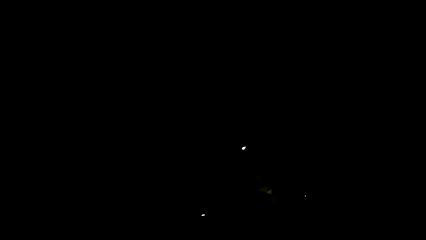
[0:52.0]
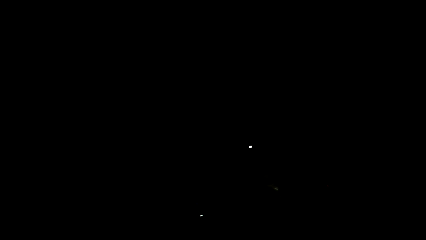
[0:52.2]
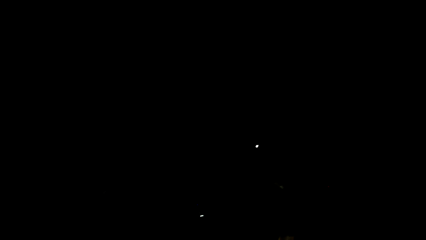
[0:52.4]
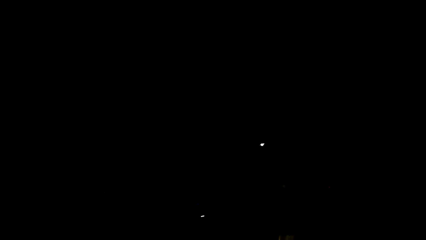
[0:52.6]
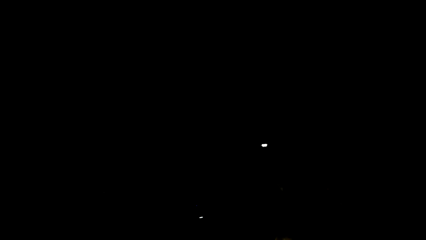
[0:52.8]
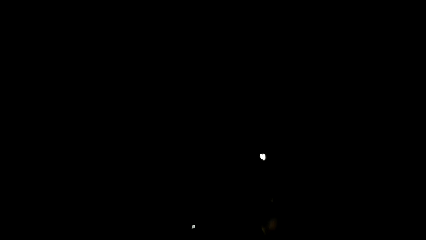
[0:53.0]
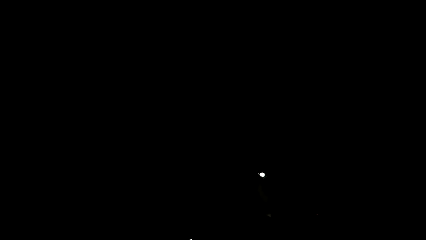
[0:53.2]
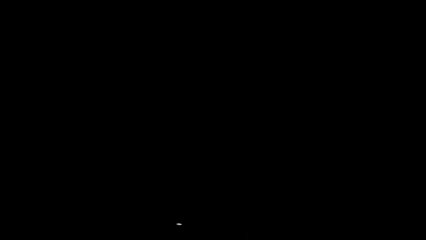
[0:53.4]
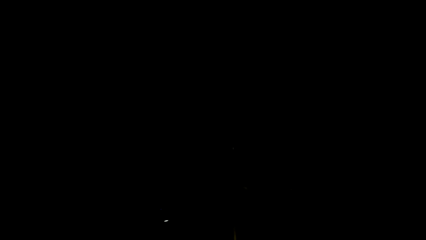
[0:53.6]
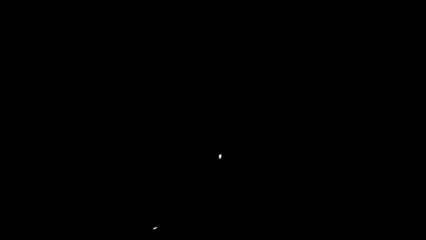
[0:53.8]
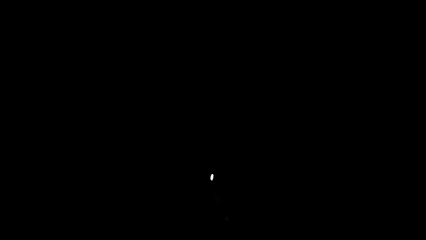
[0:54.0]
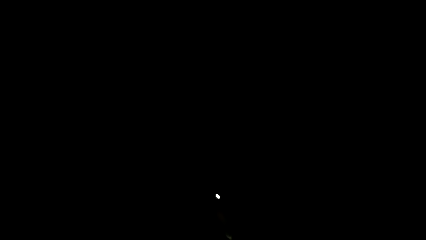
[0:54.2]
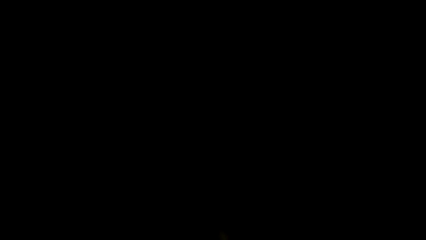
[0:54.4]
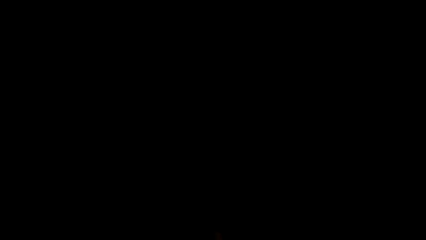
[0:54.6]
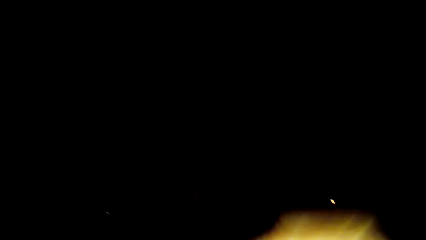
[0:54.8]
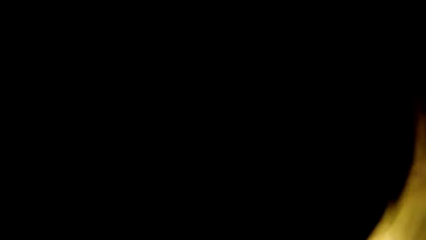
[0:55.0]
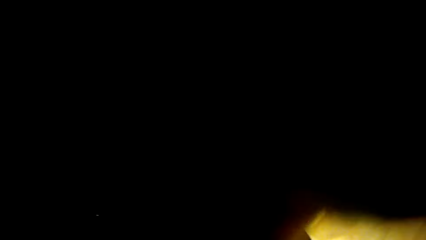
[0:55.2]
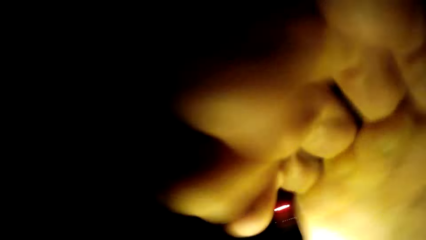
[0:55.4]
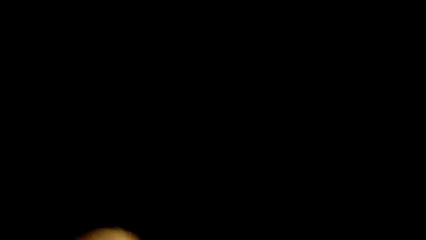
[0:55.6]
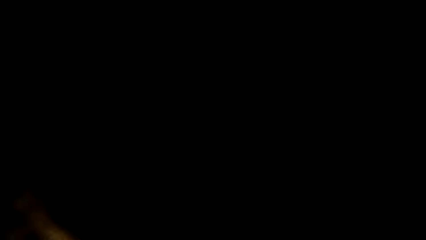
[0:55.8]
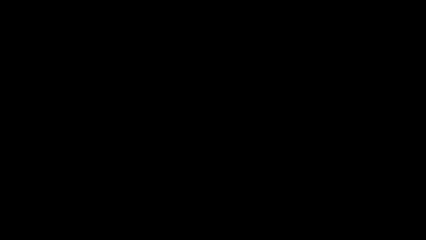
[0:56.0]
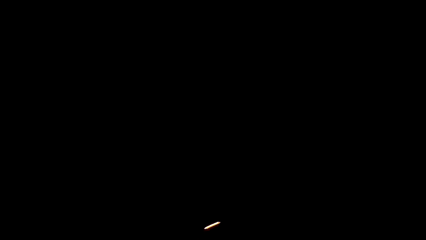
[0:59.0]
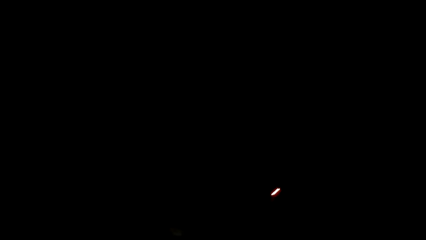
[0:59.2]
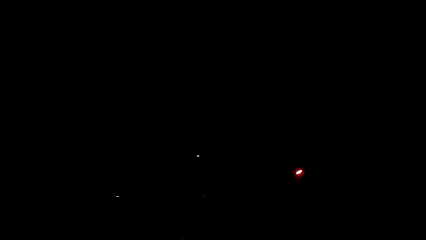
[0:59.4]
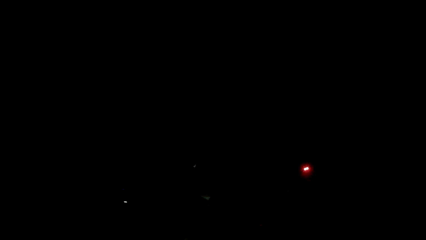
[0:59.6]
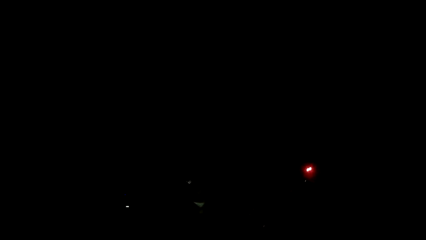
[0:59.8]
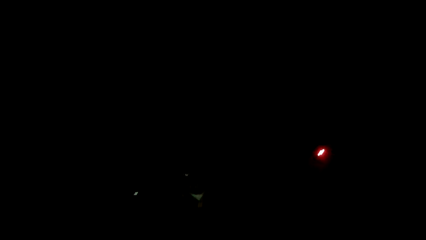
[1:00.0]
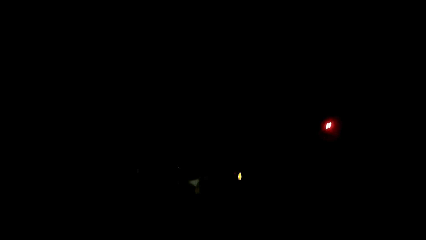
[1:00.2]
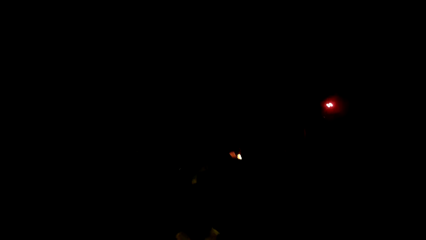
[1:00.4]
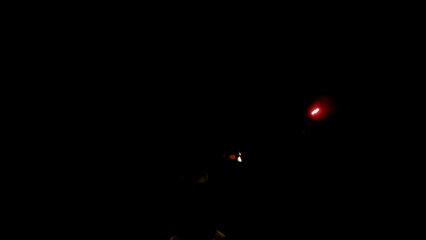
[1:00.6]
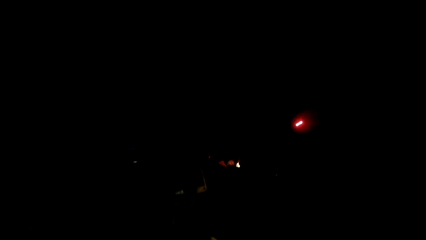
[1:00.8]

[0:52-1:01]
The camera wearer looks around. They stretch the hand.

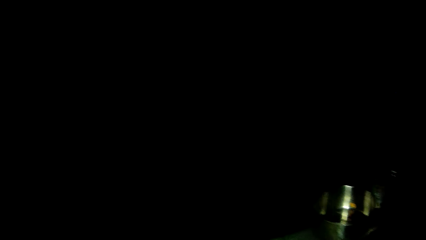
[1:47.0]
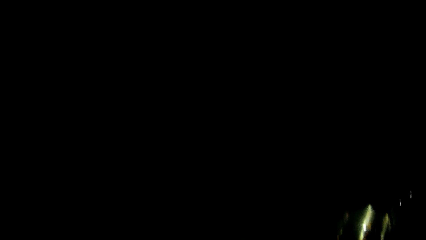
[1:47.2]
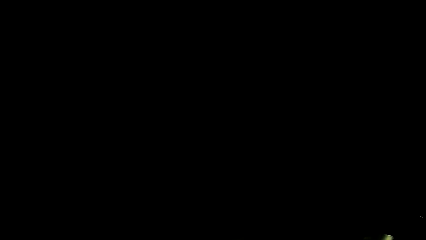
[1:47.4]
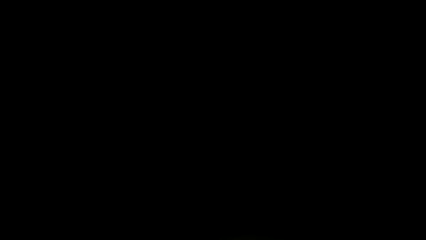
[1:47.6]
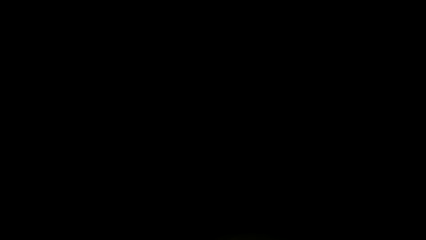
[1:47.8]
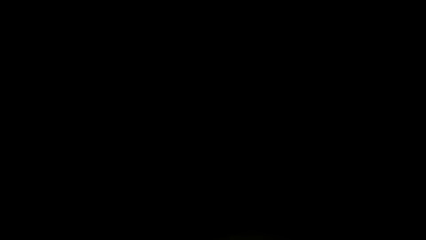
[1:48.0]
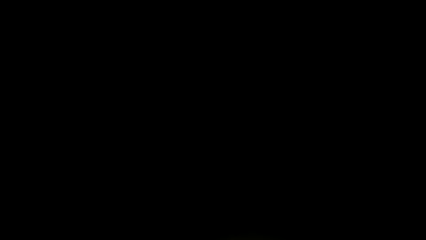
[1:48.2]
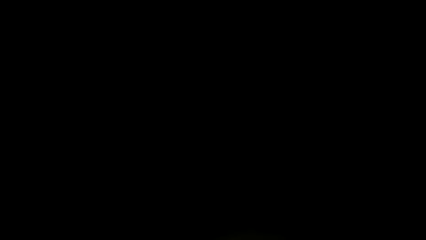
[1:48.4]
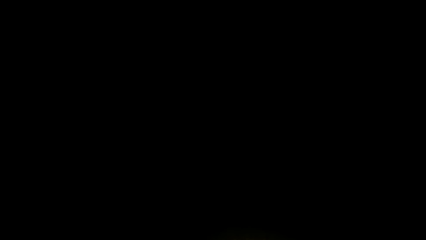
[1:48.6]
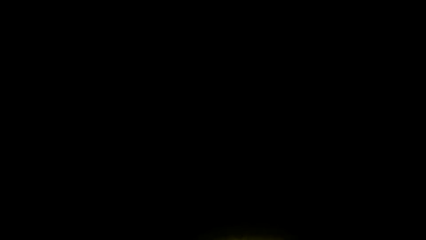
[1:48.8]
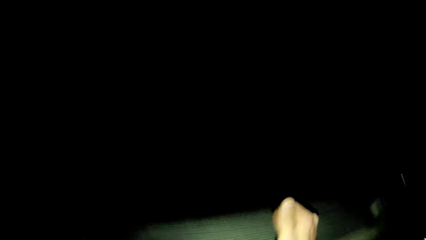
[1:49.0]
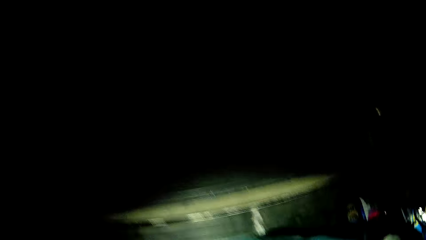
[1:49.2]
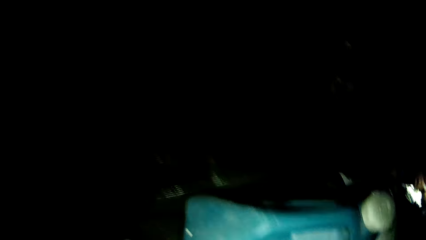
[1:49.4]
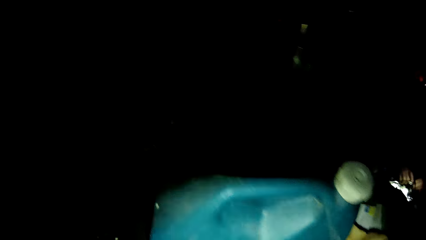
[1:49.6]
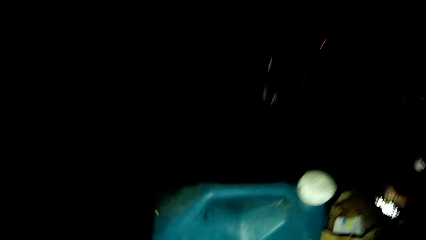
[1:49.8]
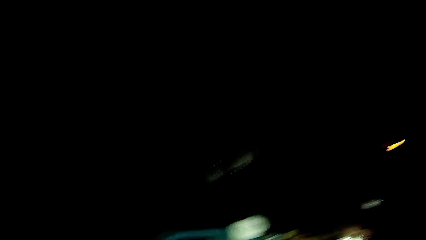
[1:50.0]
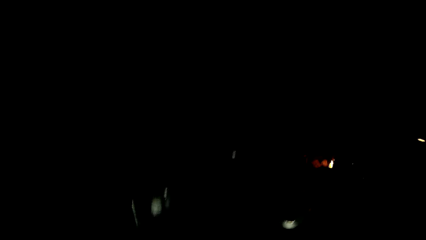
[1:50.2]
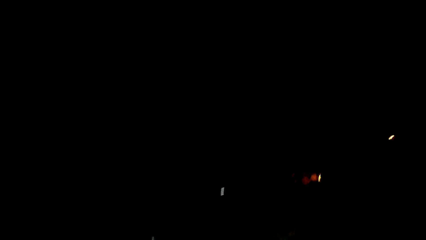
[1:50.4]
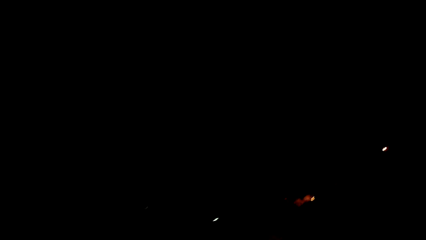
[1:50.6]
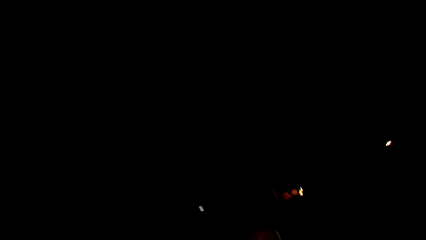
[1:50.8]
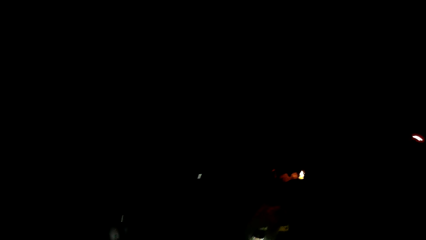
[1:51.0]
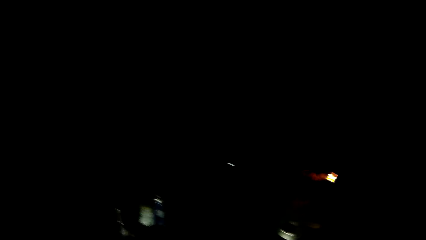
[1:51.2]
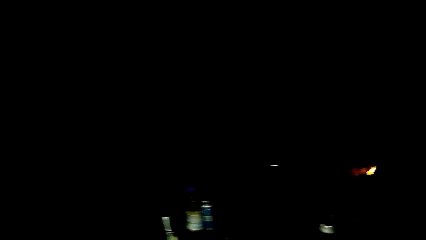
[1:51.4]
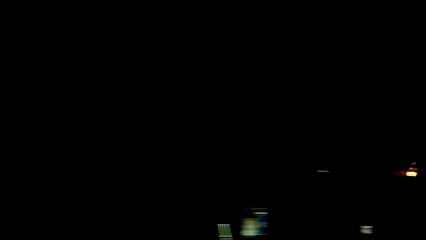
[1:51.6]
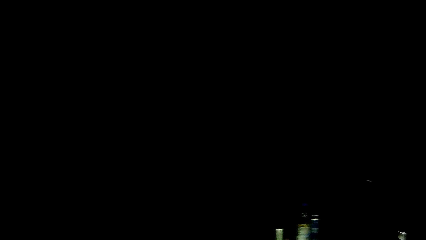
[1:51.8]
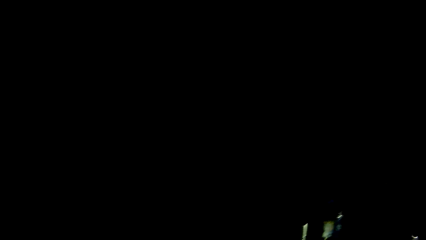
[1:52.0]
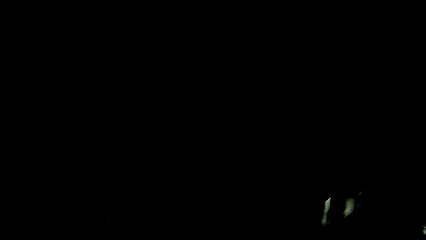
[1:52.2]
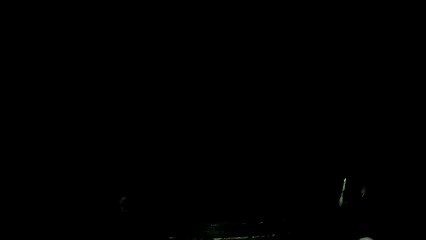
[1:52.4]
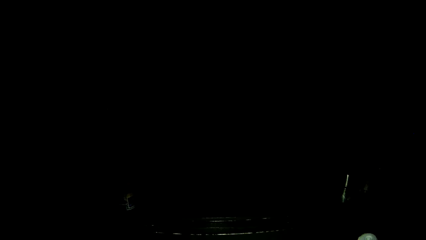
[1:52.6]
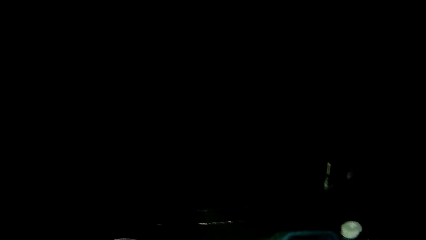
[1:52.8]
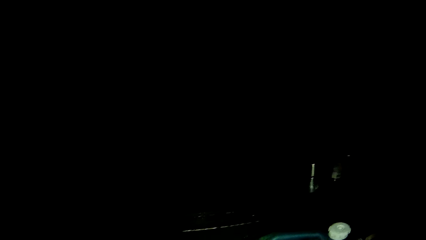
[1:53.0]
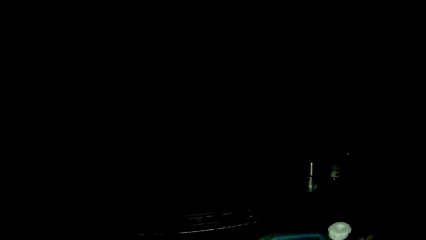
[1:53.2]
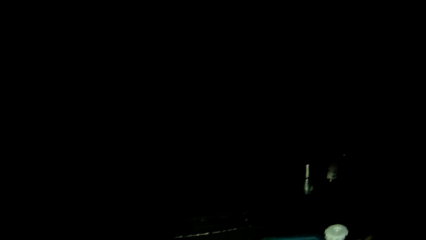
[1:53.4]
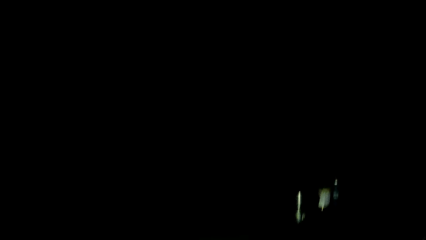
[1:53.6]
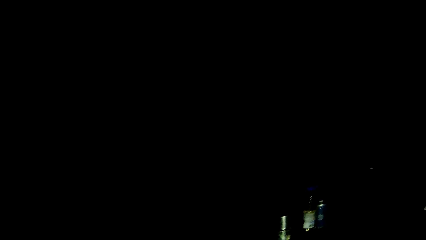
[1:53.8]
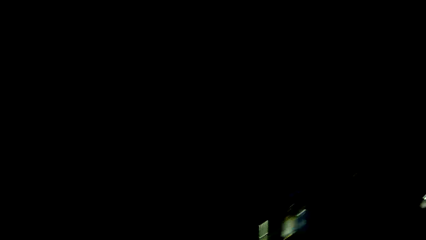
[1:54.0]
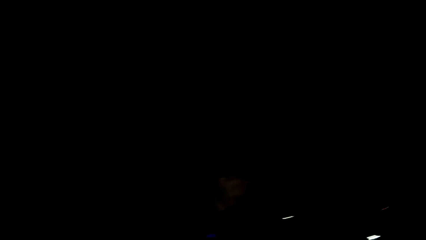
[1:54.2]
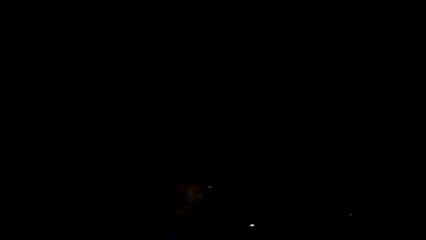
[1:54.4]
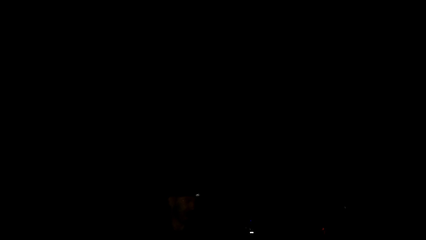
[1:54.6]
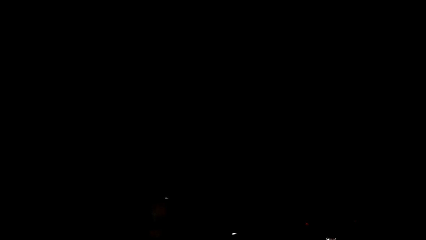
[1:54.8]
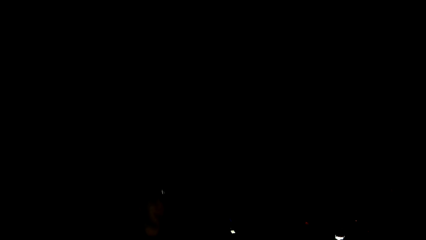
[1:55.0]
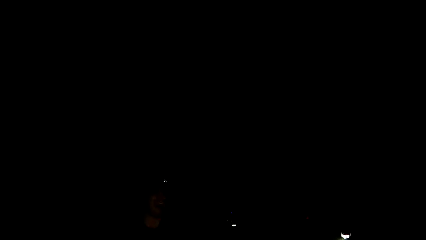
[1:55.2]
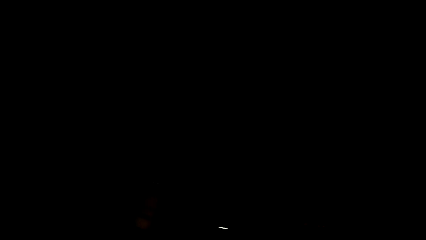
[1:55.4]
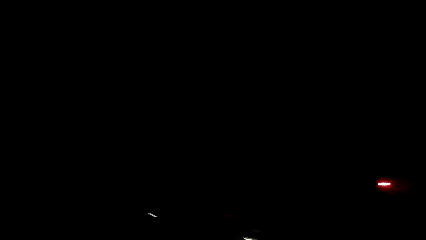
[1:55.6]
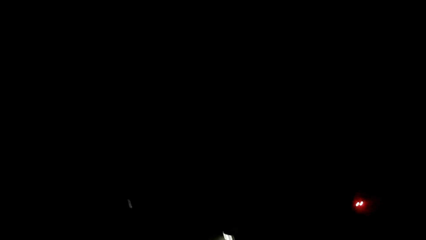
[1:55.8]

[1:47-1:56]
The camera wearer moves about. They look around.
